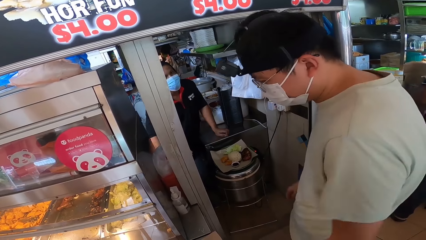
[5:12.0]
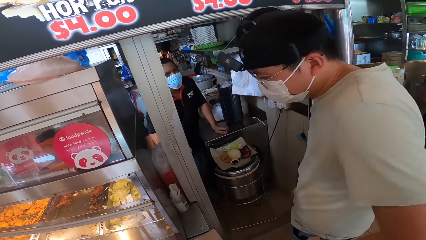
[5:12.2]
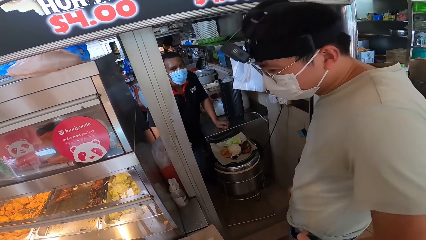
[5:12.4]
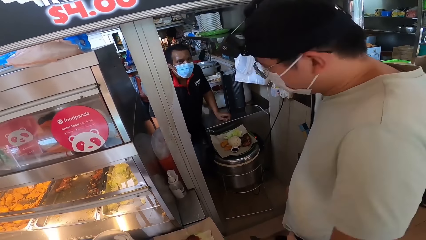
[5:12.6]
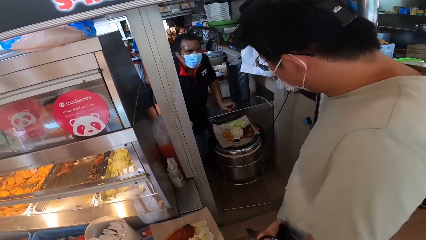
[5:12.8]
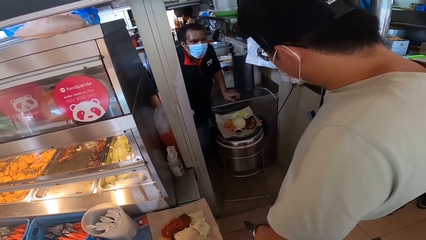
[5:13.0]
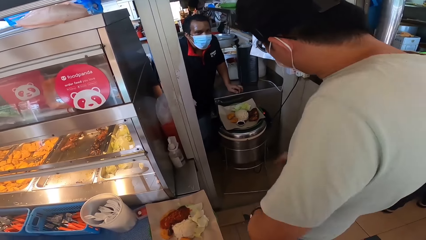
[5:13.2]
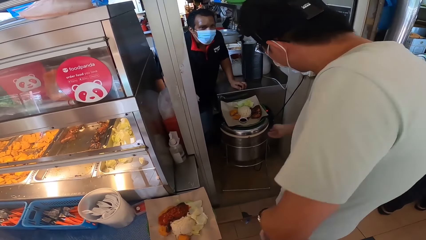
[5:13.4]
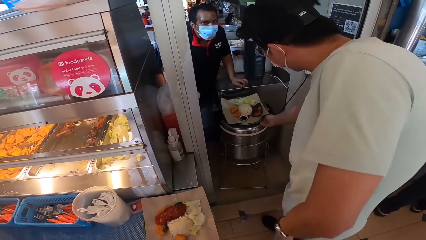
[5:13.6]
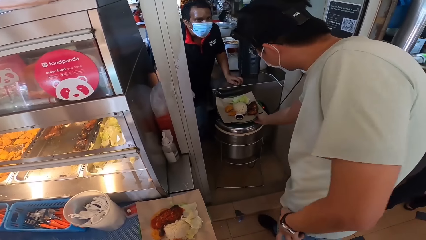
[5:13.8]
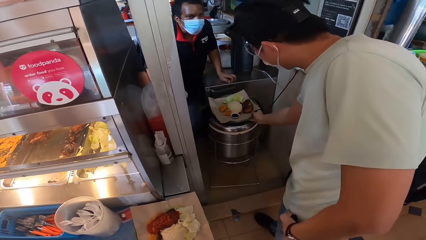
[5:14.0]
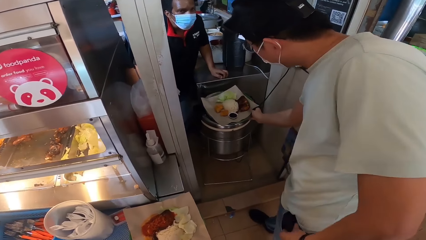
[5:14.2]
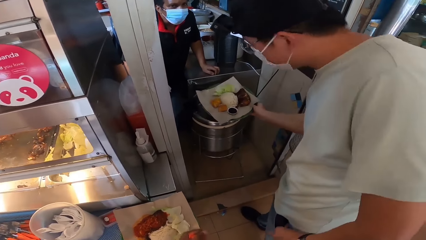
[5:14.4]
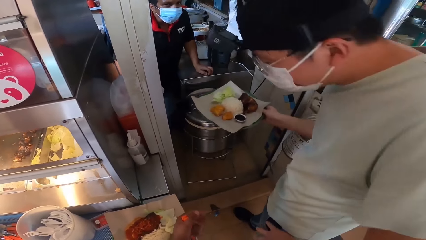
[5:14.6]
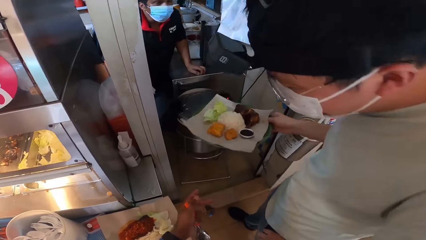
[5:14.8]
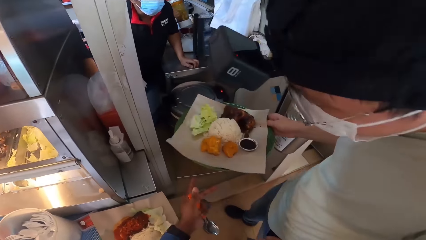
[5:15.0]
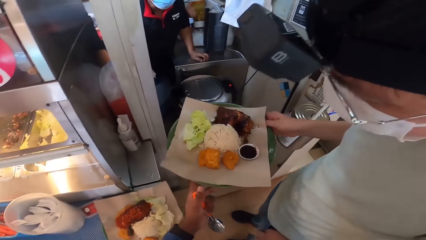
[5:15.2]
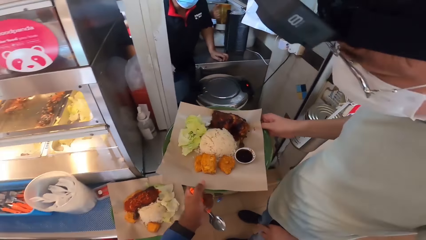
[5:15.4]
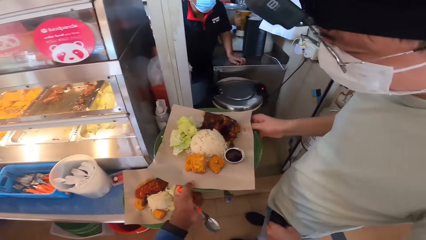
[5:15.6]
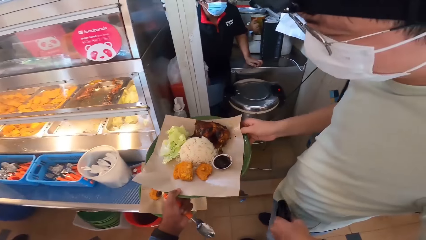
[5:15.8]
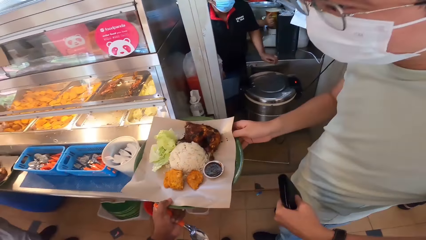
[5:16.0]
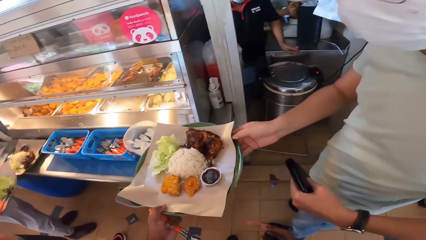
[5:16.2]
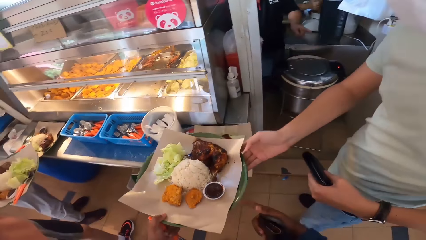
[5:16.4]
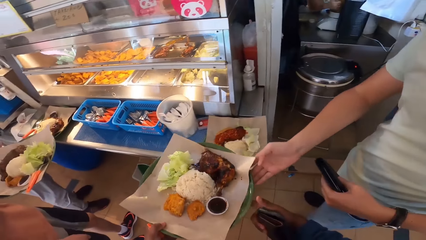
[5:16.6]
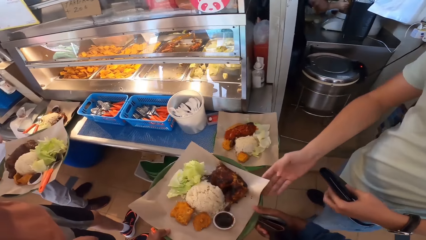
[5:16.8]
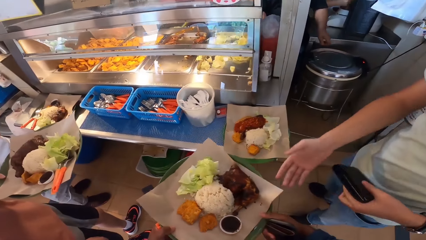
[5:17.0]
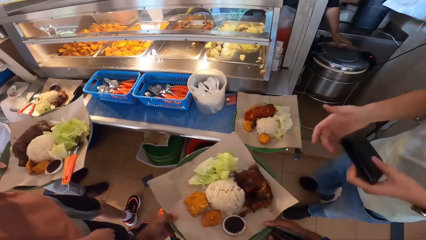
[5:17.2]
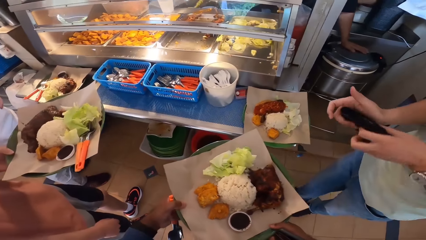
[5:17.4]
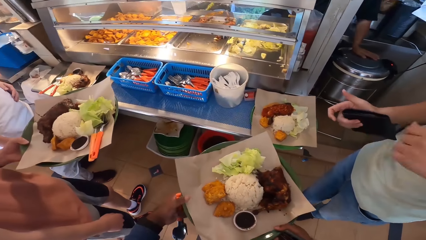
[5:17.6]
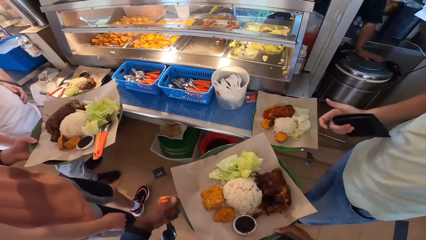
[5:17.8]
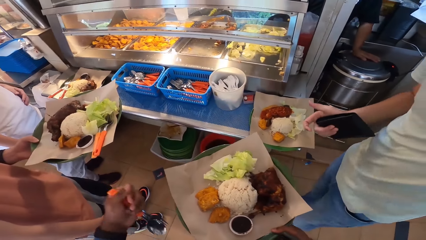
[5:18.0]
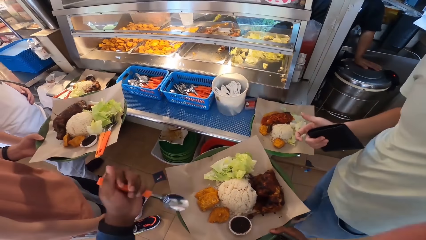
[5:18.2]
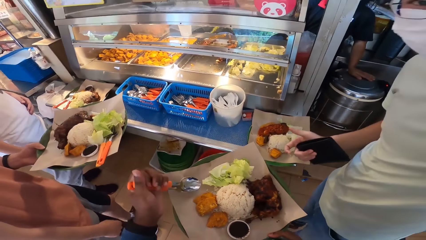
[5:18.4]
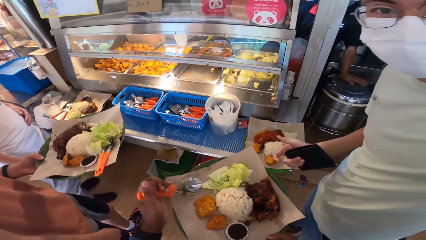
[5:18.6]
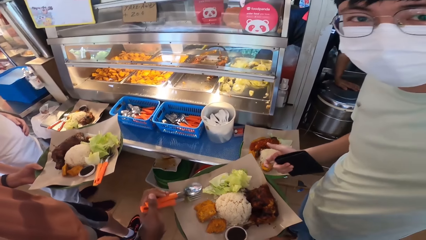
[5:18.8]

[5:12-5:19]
A person puts the wallet in the pocket, picks up food, lifts the plate, removes the wallet from the pocket and gives the food to the camera wearer. The camera wearer puts the spoon on the plate. The person looks at the camera.
